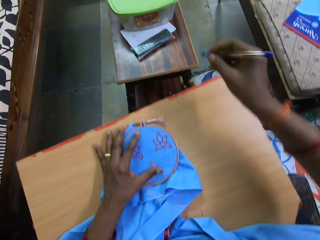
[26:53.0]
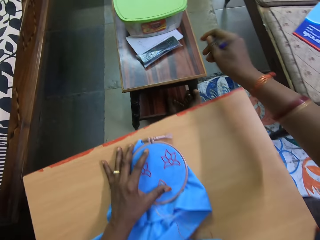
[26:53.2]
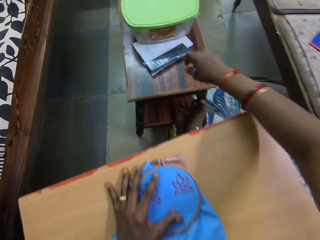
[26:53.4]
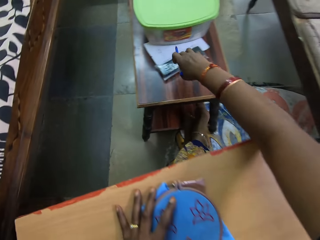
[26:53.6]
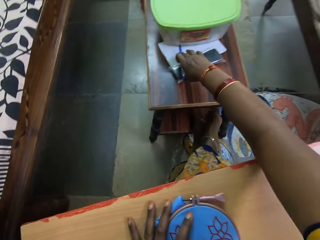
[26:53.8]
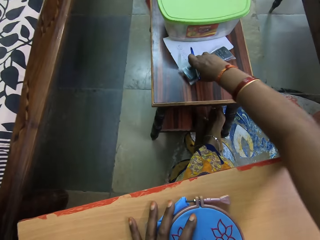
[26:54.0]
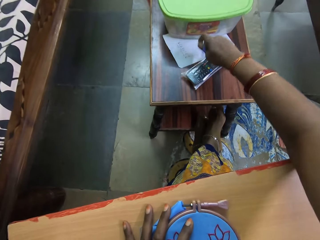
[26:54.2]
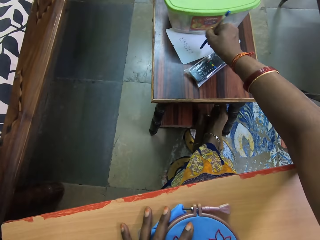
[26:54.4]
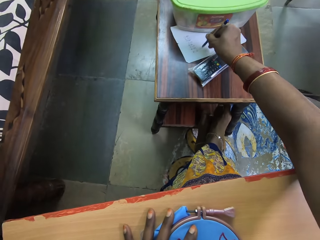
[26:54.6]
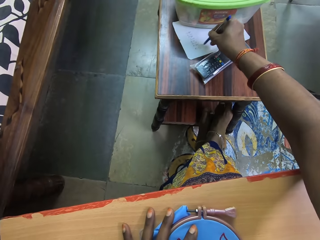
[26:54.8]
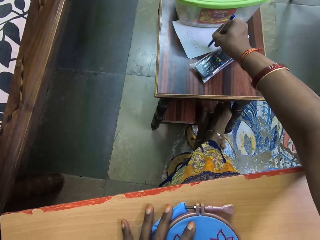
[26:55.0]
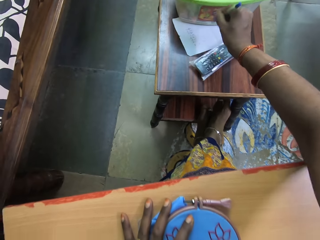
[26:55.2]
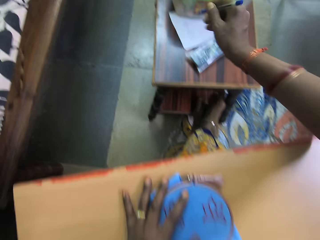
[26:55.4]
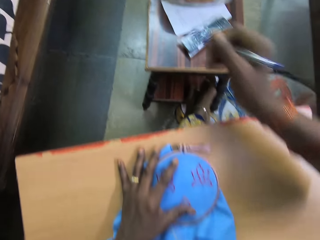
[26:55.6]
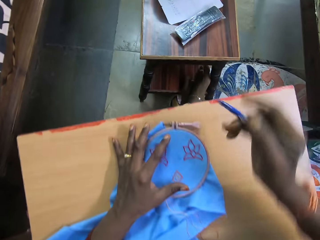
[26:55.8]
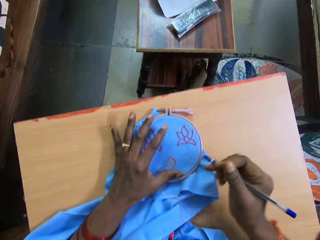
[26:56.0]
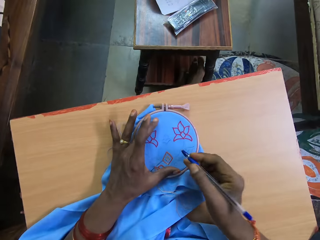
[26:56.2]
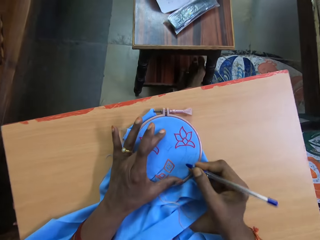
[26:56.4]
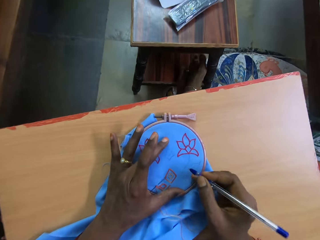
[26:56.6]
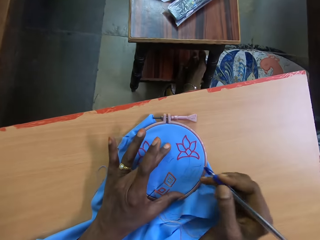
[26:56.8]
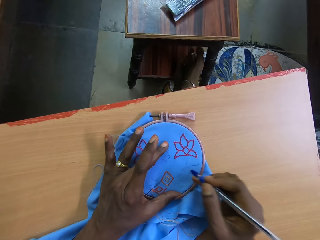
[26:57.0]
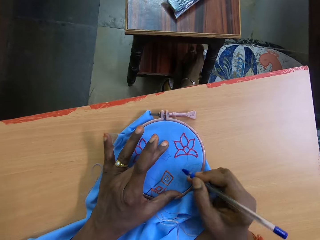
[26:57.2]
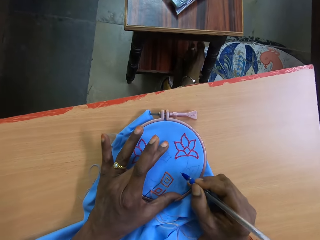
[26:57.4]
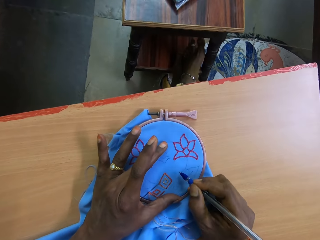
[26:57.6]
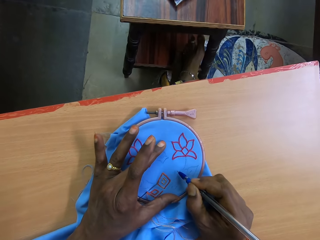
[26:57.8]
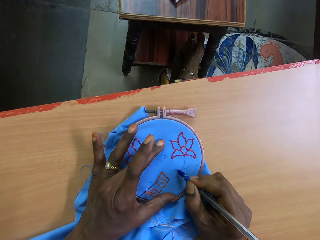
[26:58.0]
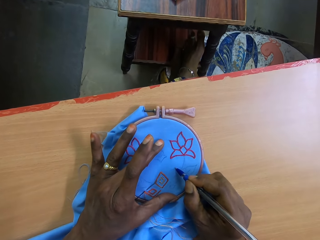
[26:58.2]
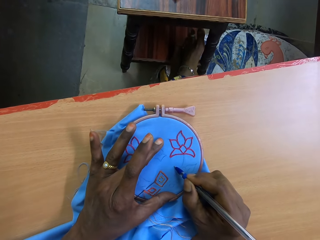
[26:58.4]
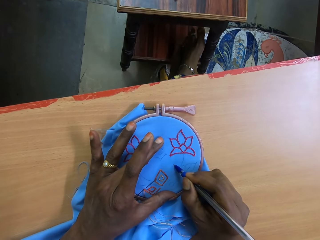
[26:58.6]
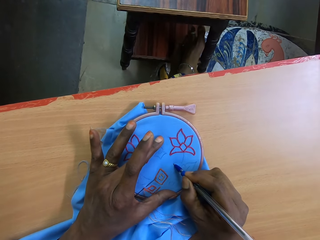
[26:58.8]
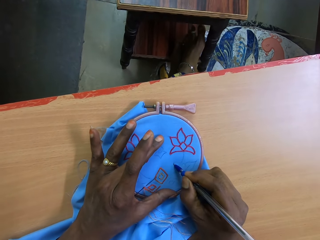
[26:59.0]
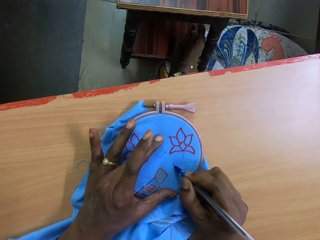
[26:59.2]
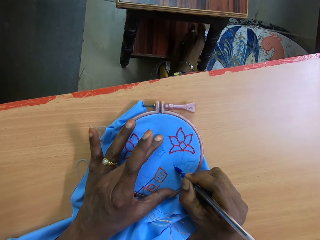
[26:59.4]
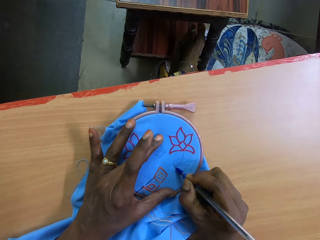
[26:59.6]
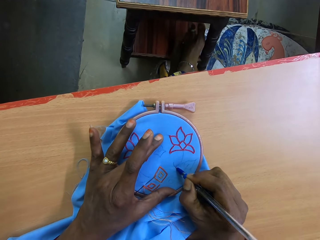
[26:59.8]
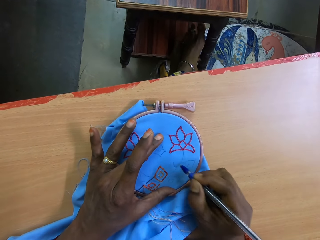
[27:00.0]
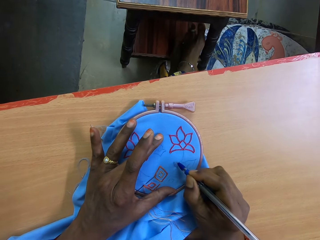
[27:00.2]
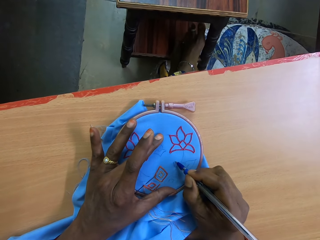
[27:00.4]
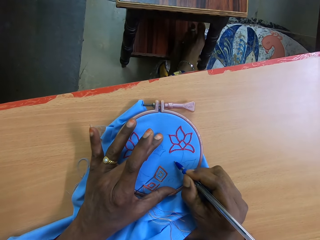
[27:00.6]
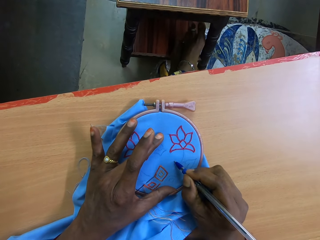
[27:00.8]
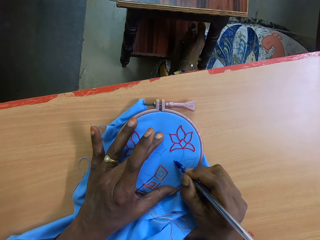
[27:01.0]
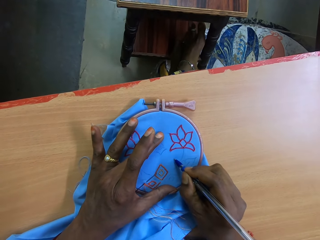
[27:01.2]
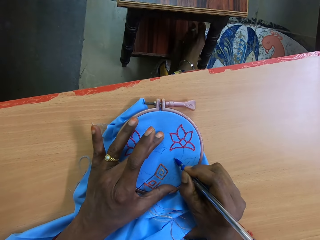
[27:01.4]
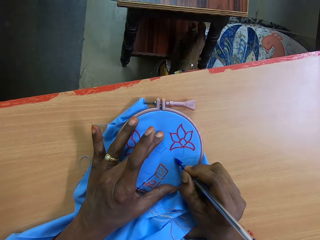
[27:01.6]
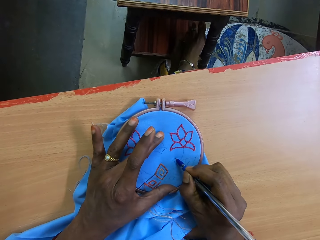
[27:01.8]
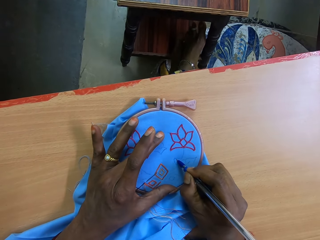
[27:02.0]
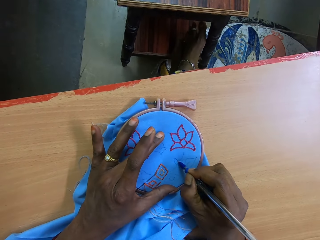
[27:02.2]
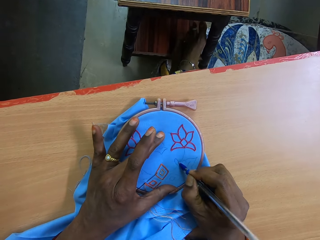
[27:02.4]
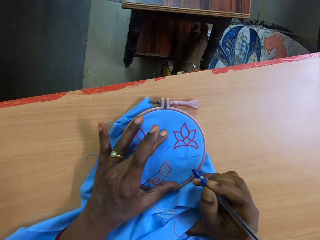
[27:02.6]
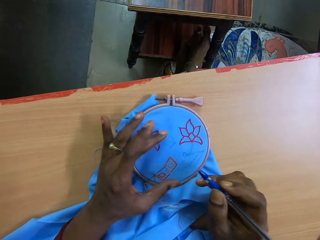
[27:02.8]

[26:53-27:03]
The camera wearer adjusts a remote set on a table with her right hand. She pushes the remote. She writes on a paper on the table with the biro or pen in her right hand. She traces the pattern on the fabric with the biro in her right hand. She draws on the cloth with the pen.

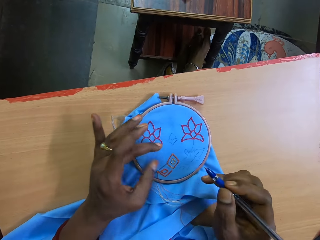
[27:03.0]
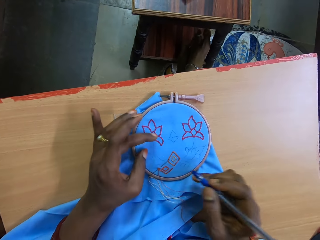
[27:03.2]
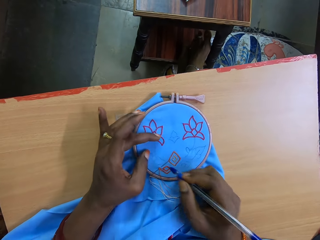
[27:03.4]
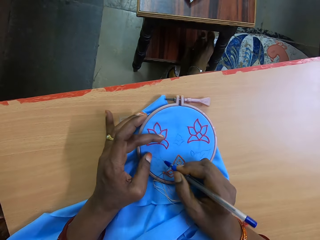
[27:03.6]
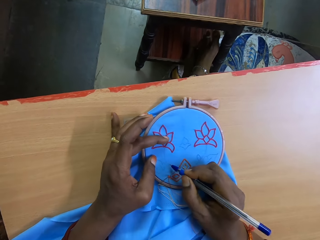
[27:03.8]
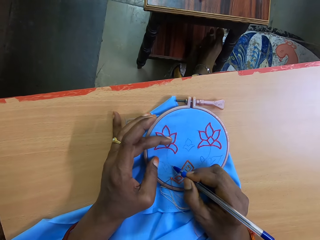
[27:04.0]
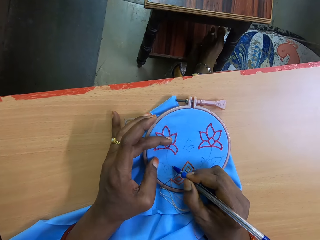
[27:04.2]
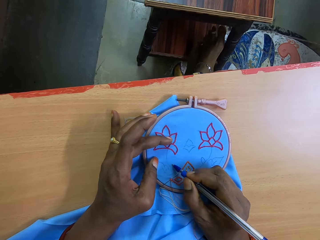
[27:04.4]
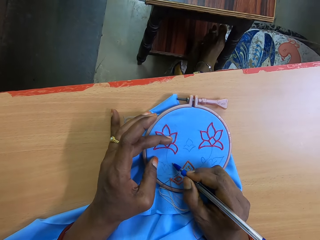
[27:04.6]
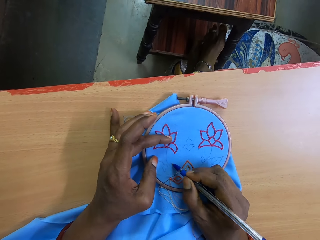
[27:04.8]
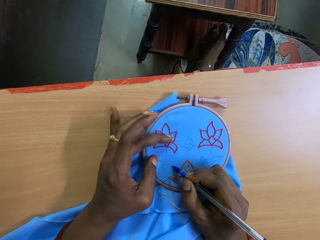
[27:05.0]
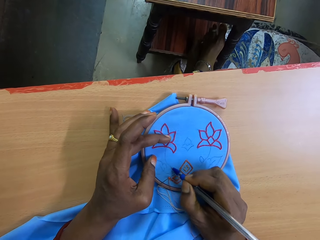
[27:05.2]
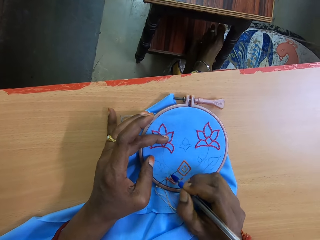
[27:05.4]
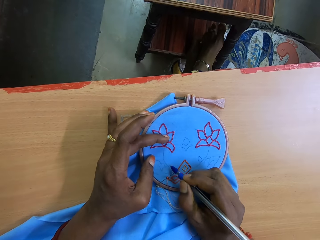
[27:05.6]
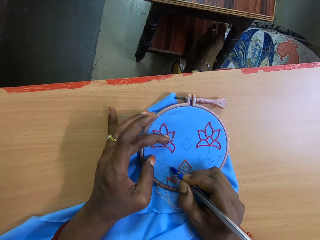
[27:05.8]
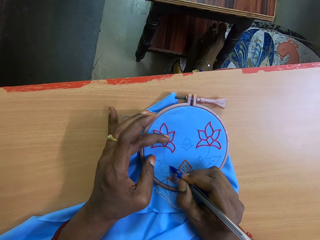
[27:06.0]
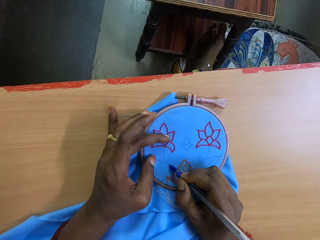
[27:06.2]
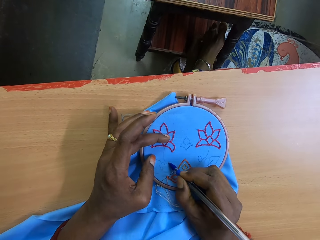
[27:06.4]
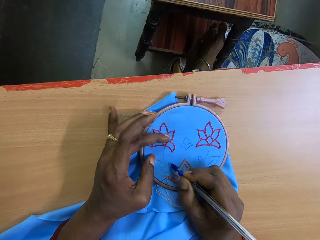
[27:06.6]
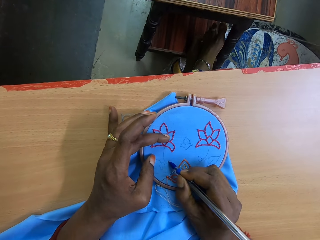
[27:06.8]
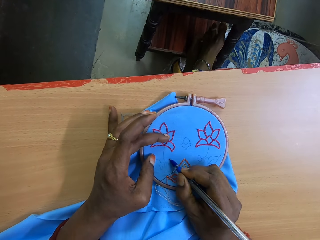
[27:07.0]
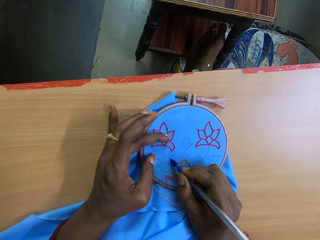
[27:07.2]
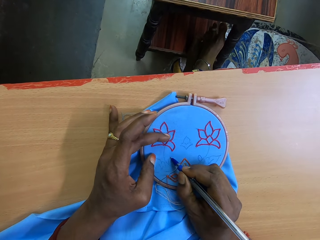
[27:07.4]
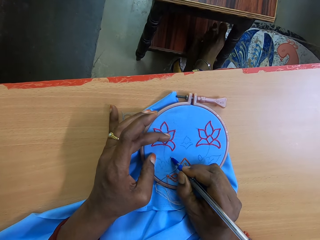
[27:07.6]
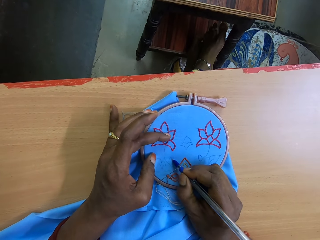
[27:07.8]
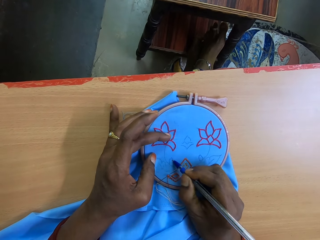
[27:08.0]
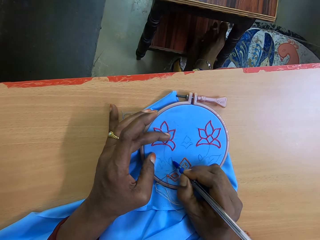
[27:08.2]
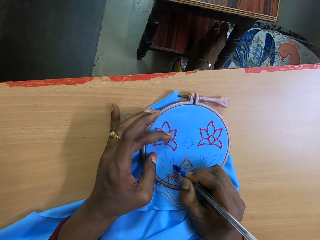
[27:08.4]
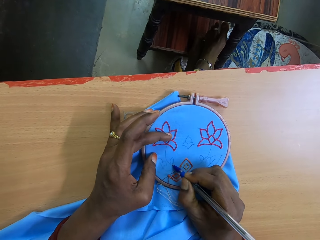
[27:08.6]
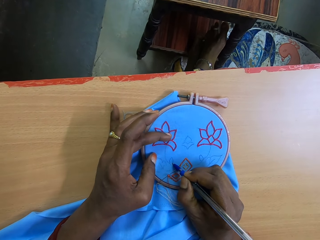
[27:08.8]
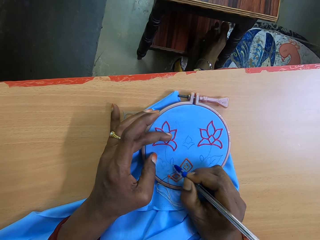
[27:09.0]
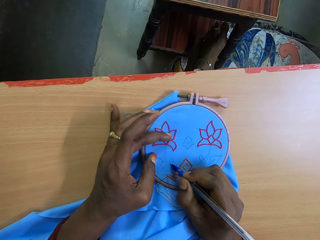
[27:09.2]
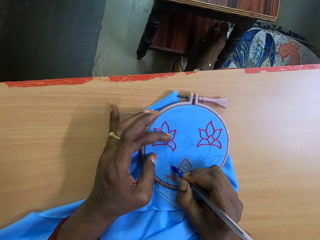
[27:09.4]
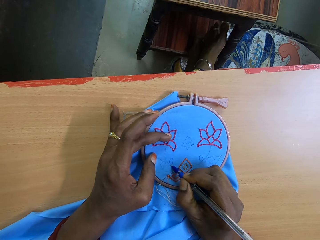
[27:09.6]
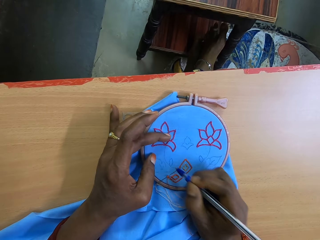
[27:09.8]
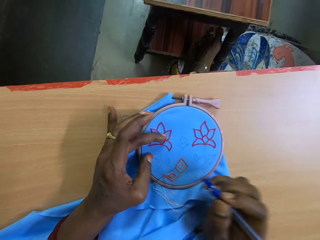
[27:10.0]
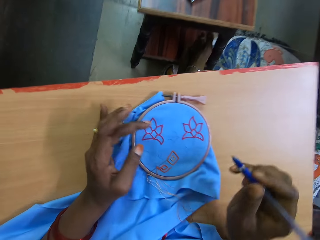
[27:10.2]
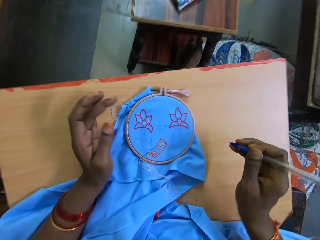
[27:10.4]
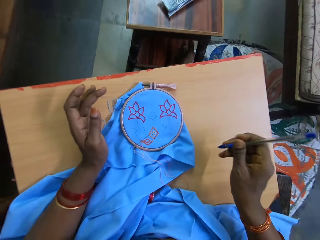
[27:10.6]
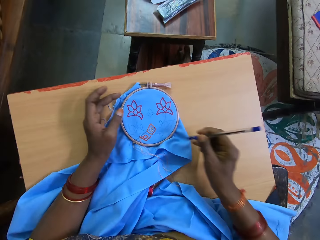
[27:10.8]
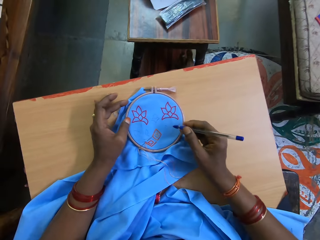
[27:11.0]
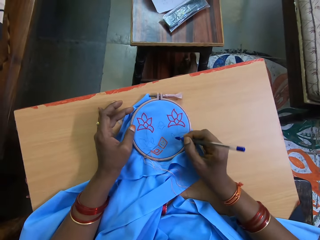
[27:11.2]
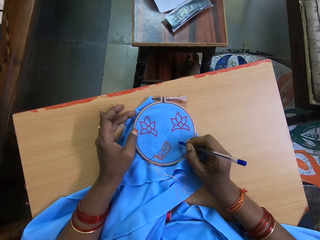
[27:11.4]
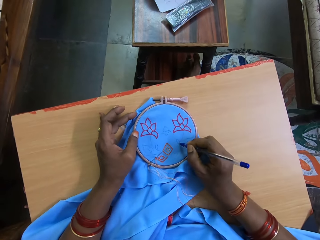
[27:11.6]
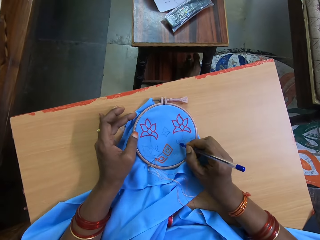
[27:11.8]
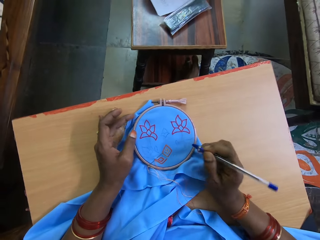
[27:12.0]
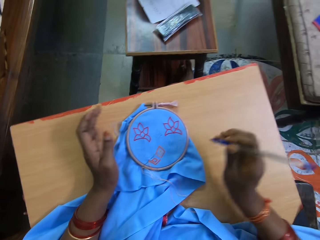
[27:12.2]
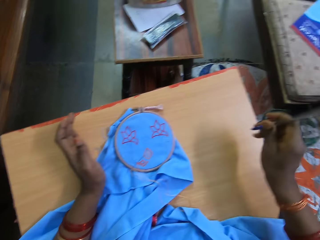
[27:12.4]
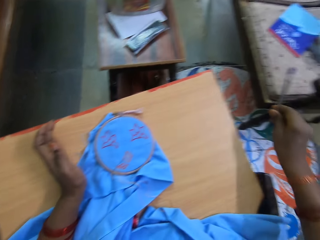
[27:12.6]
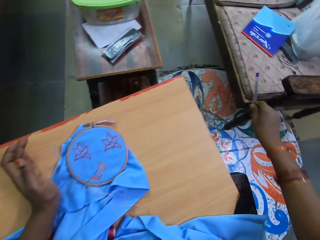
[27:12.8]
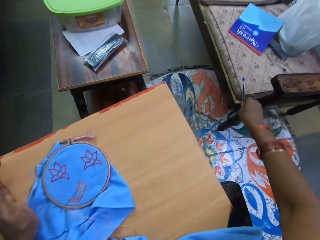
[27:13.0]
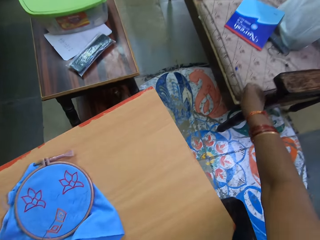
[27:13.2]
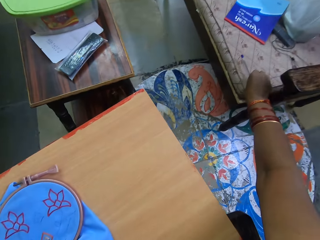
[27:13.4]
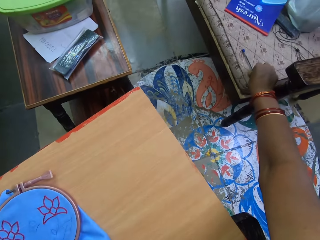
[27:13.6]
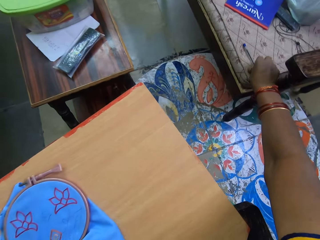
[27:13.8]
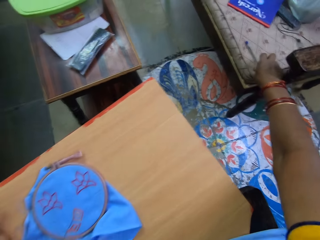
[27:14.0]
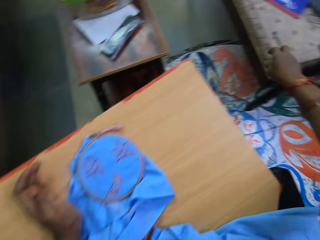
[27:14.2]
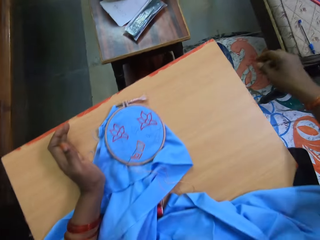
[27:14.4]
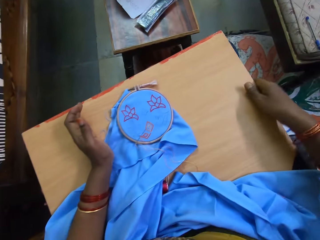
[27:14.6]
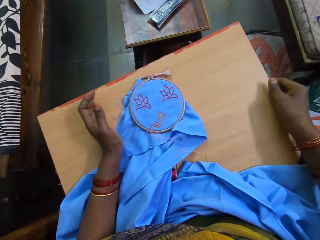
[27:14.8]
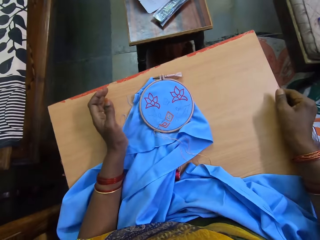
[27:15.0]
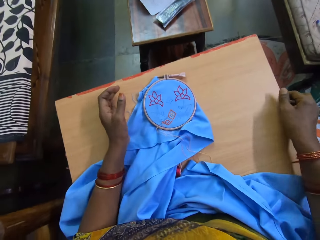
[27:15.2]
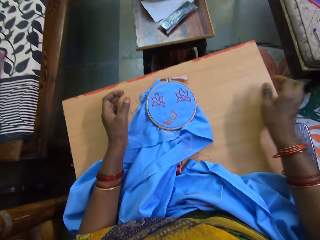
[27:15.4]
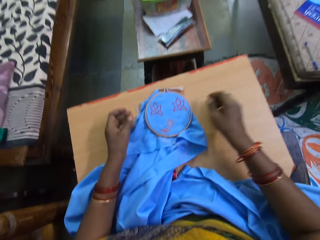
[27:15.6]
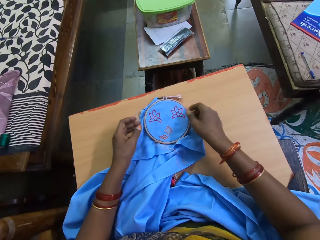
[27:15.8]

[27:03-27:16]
The camera wearer traces a pattern on the fabric with the biro in her right hand. She traces the pattern on the fabric with the biro in her right hand again. She drops the biro on the chair with her right hand.
